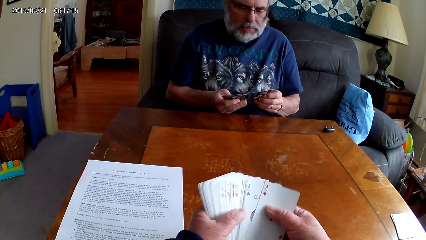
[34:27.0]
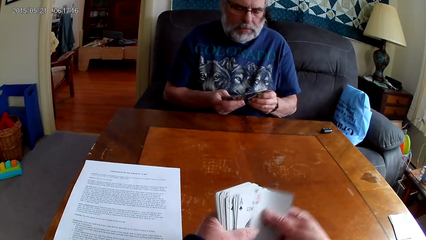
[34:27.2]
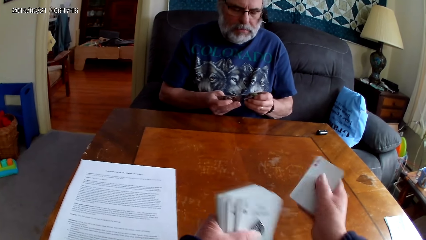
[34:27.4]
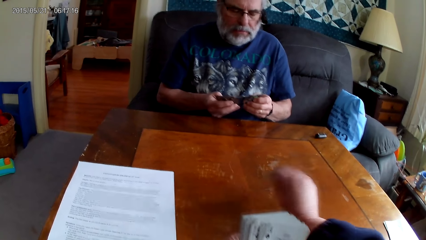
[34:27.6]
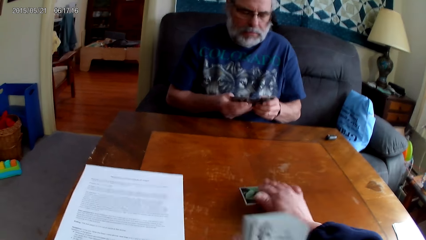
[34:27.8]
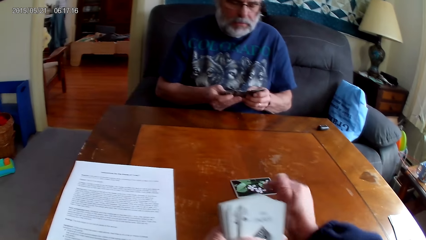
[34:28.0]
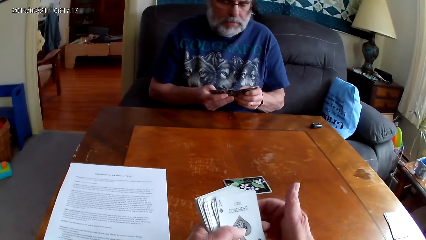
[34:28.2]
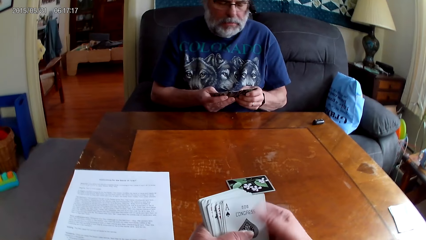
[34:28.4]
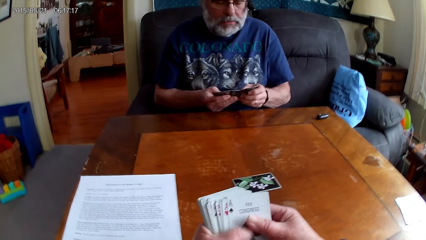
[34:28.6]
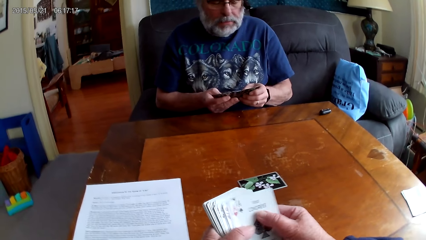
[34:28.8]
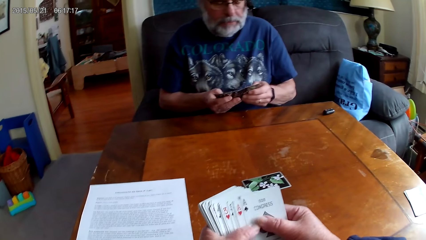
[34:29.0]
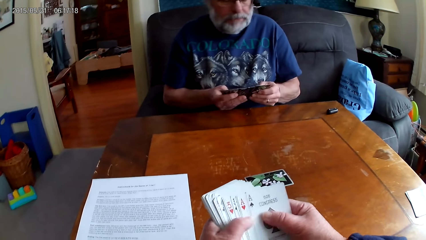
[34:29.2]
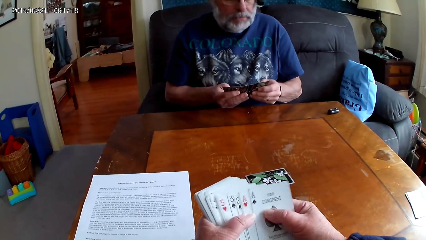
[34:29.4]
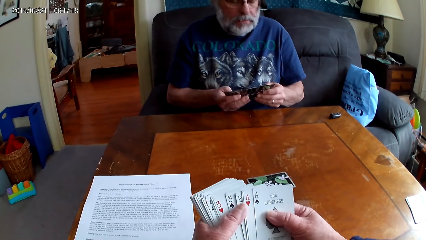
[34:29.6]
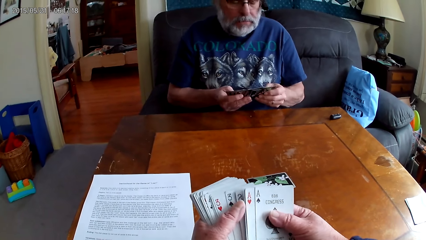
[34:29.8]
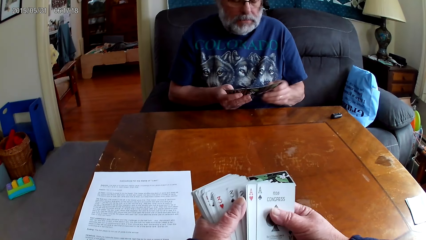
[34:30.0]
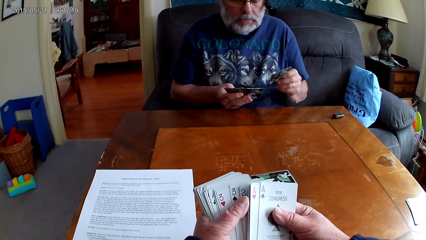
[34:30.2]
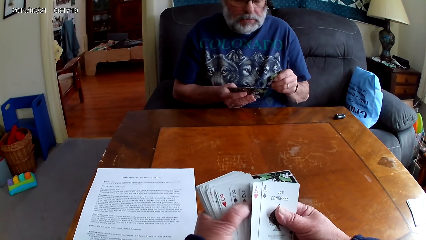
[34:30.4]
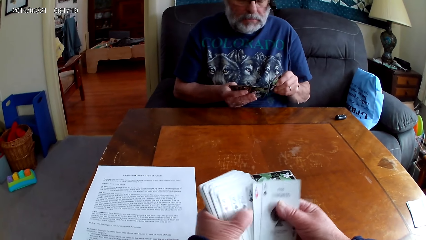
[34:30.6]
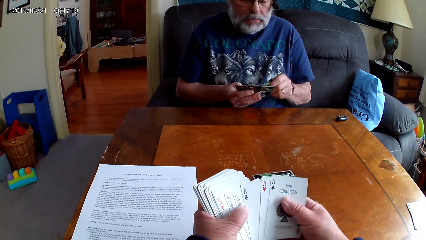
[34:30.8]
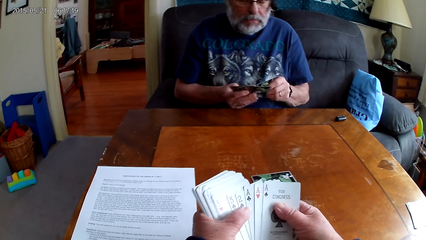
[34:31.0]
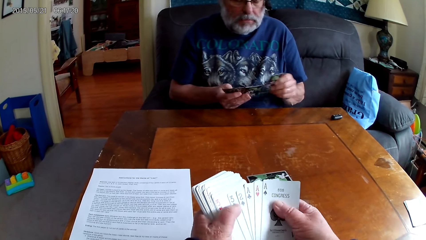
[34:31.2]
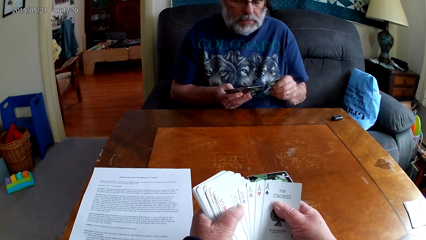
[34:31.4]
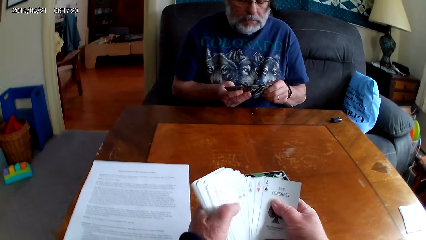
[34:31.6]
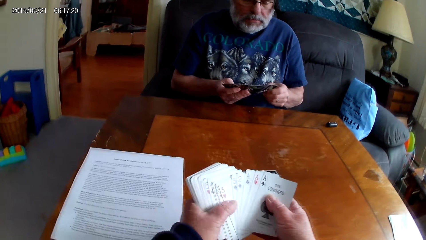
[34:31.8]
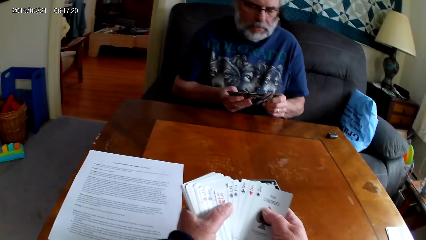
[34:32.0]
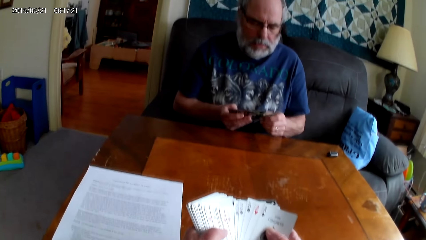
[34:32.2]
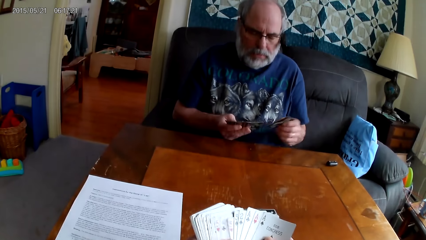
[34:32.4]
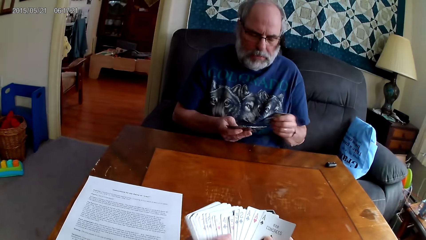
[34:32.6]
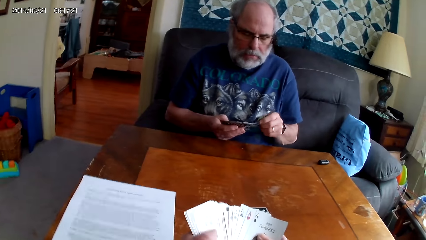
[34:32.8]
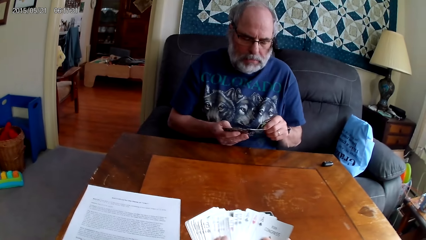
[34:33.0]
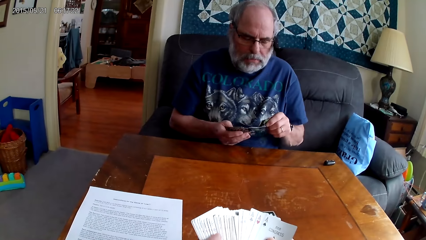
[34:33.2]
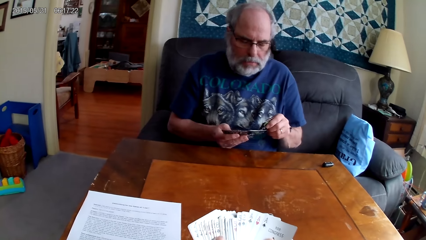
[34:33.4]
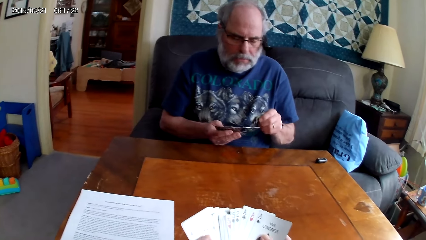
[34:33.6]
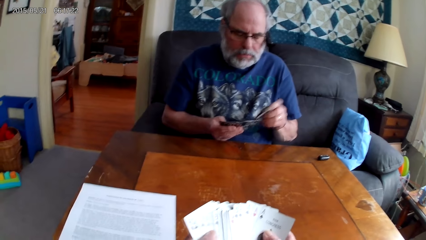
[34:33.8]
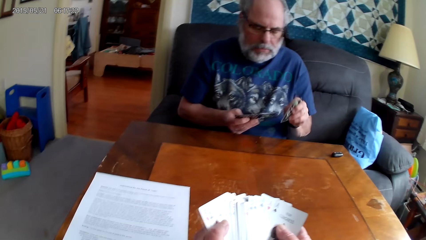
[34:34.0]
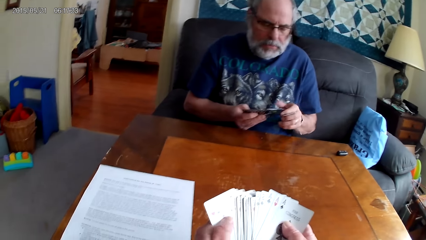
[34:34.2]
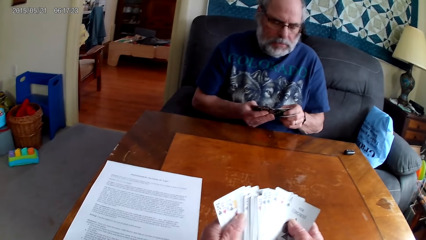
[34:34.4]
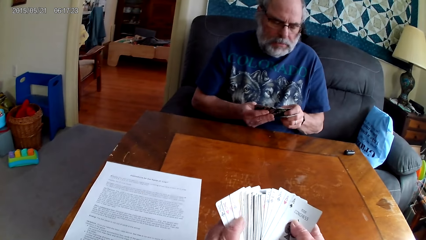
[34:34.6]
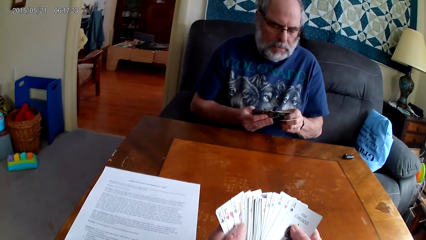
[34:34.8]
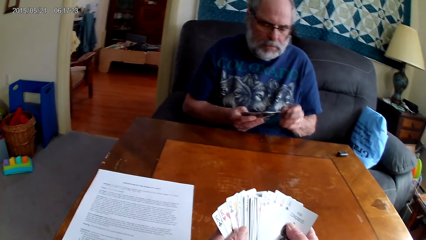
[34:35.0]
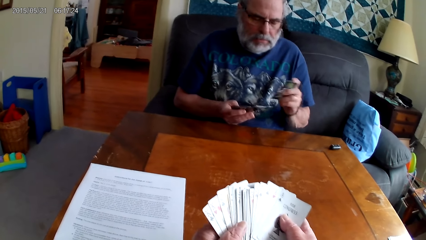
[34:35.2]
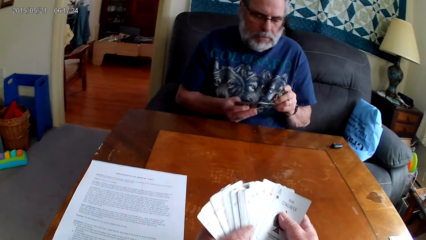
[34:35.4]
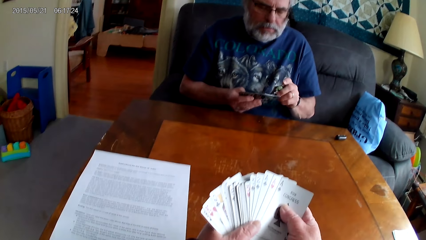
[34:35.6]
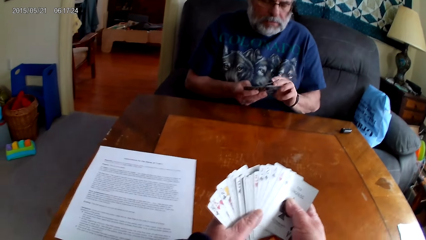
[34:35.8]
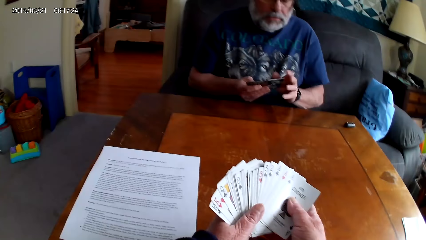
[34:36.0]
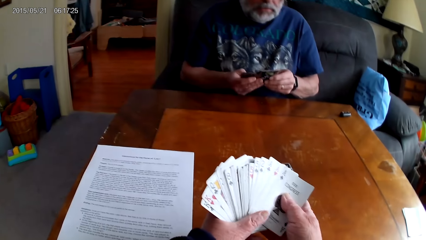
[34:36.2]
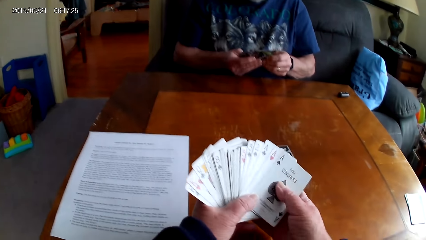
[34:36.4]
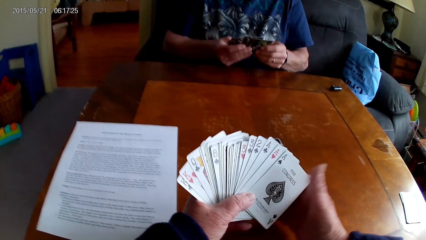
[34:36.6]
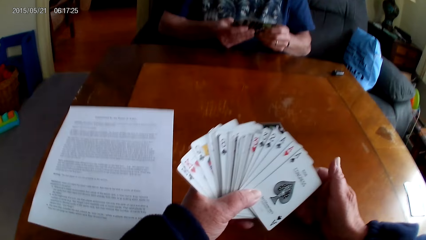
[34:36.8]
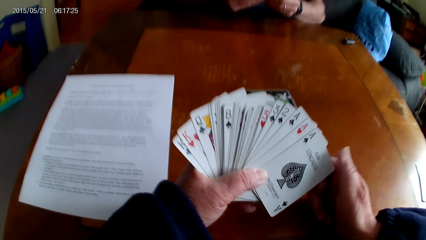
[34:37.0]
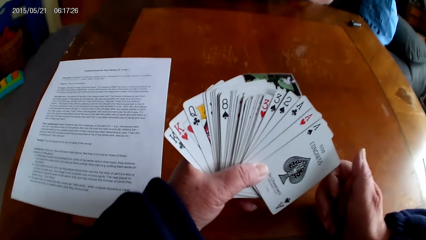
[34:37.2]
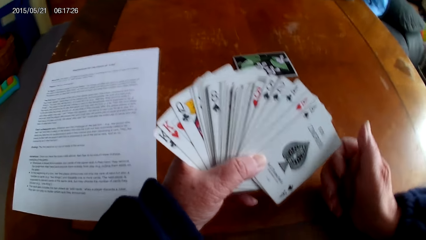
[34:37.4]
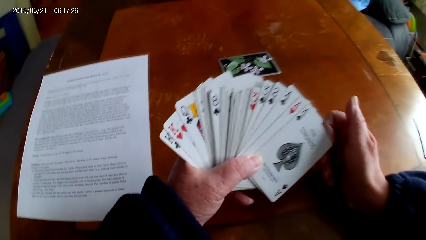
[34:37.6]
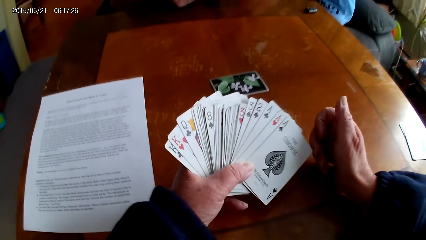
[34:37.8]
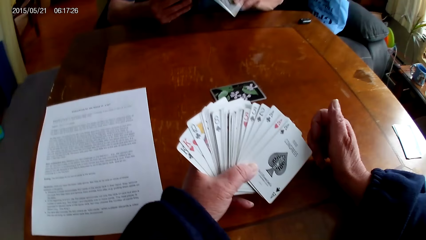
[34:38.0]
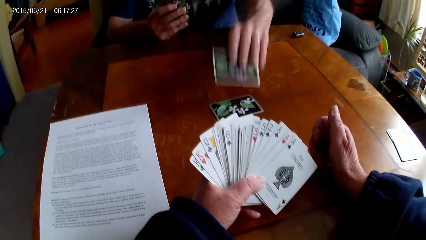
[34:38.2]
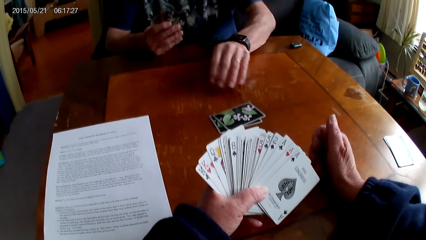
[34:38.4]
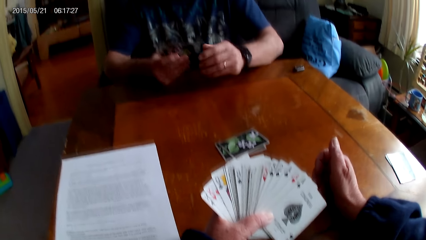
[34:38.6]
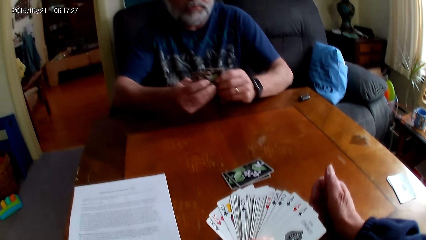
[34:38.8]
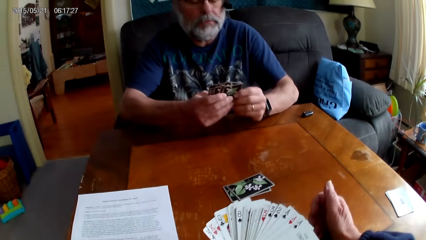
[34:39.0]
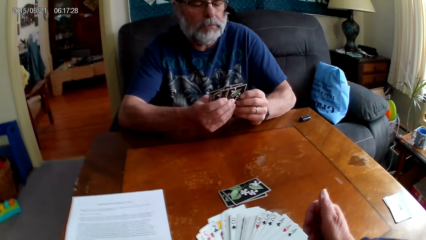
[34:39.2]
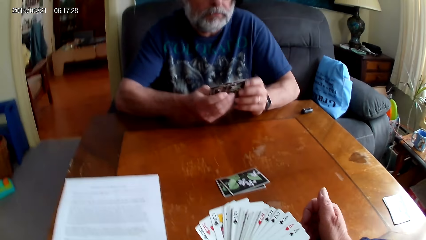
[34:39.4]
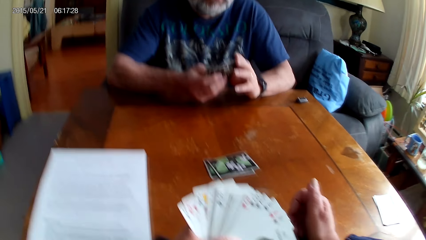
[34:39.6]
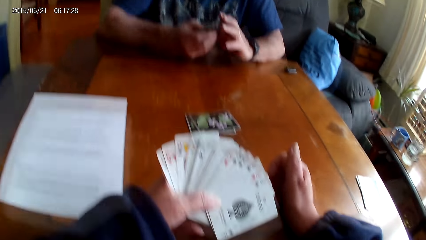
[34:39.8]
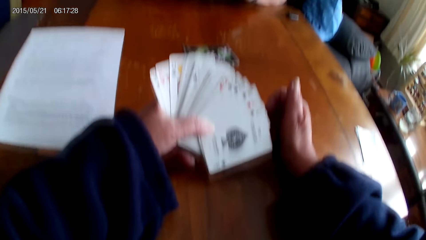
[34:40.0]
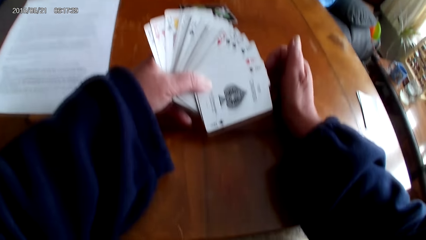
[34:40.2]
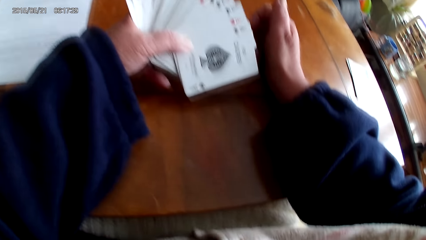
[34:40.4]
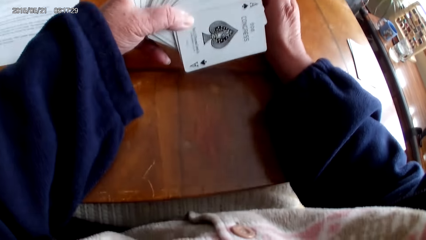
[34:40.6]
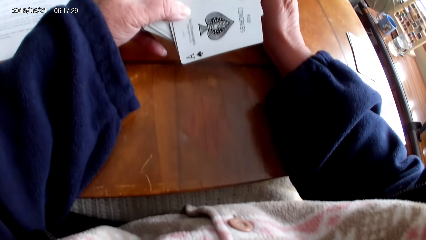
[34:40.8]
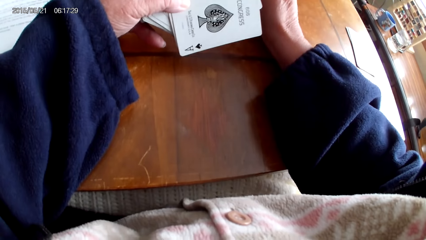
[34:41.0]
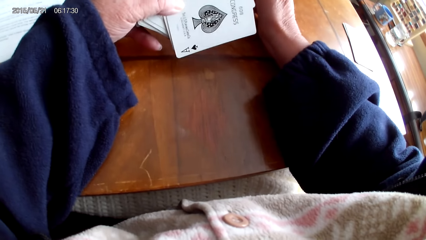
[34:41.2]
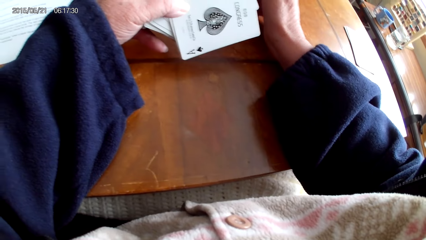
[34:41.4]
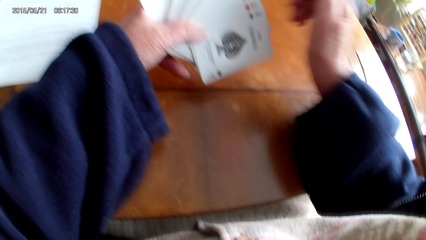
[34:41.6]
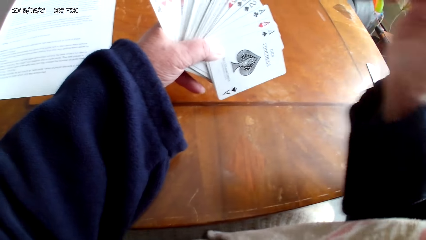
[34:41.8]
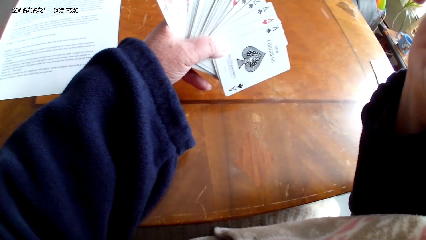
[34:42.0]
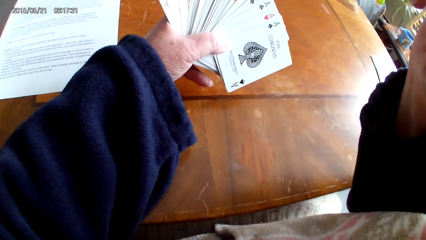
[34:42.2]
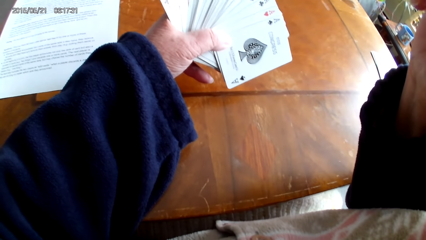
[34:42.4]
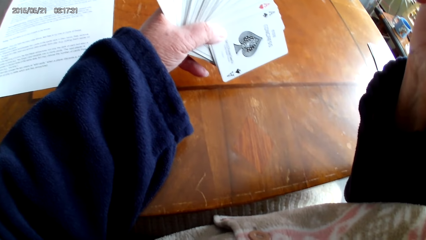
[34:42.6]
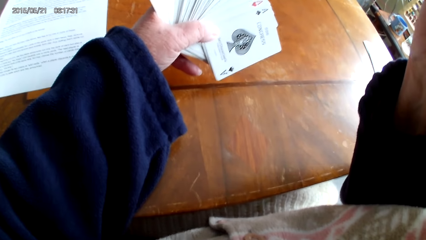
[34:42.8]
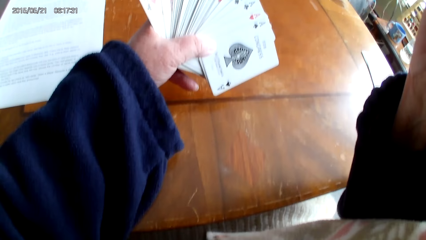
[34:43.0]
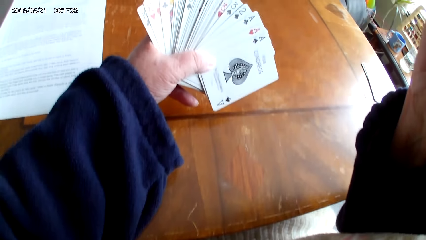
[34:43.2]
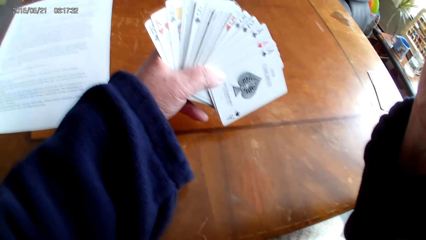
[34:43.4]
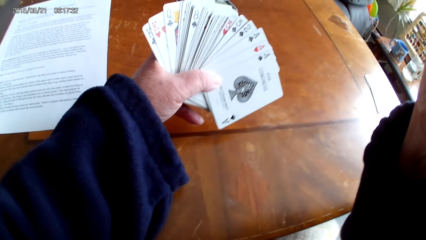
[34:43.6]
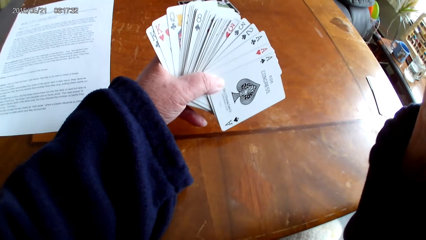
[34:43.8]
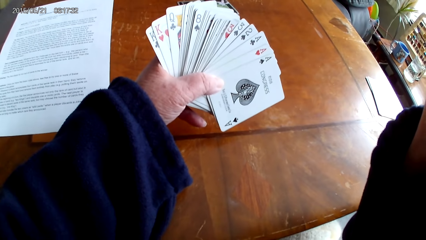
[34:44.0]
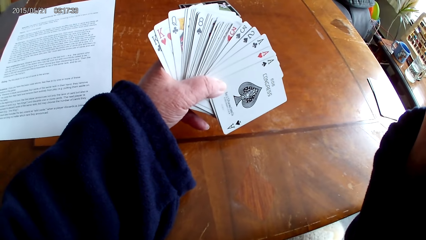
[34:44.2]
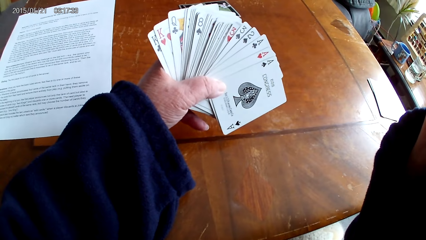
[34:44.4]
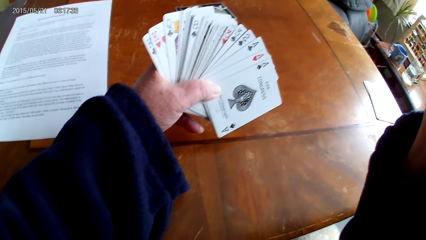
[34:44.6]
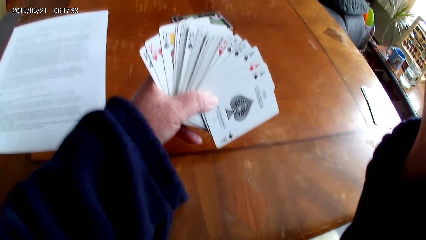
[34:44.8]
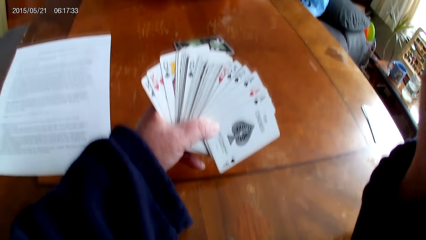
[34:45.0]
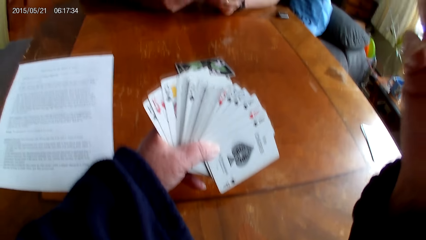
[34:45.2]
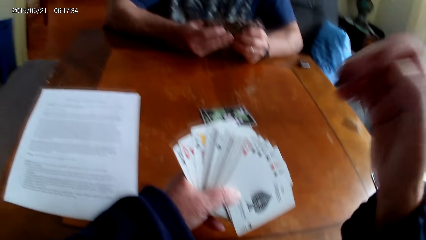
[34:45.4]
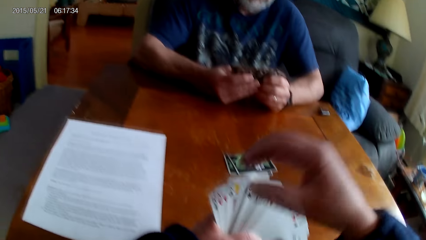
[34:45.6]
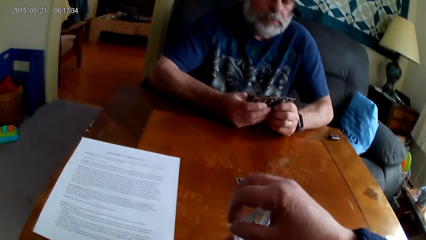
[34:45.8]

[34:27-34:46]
The camera wearer speaks. They put a card on the table and arrange cards. A man drops a card on the table. The camera wearer itches the face.
